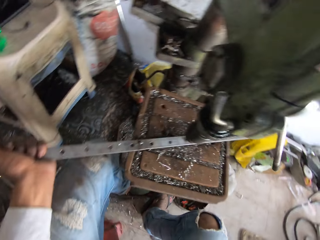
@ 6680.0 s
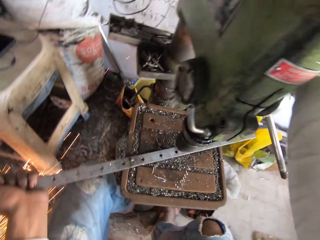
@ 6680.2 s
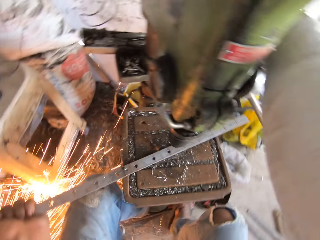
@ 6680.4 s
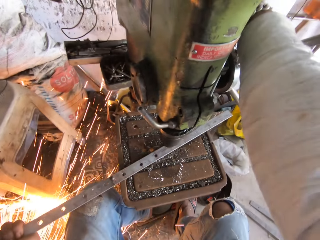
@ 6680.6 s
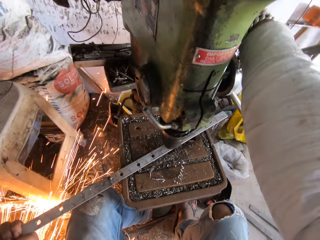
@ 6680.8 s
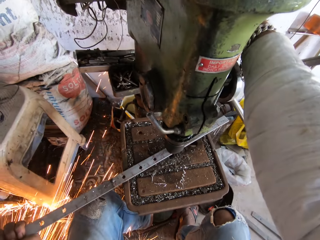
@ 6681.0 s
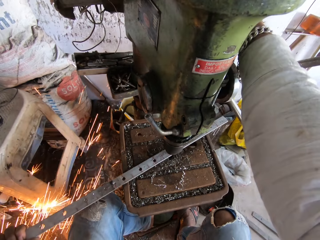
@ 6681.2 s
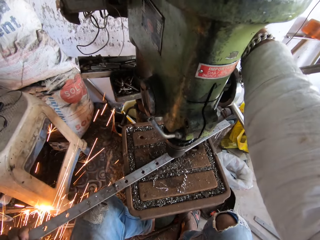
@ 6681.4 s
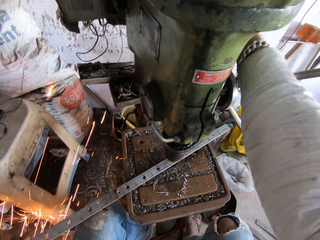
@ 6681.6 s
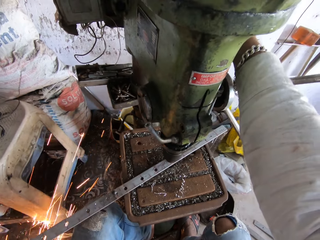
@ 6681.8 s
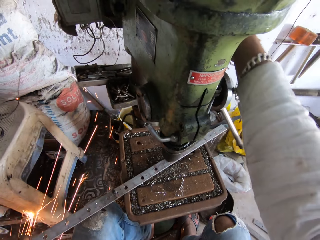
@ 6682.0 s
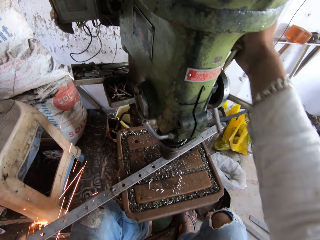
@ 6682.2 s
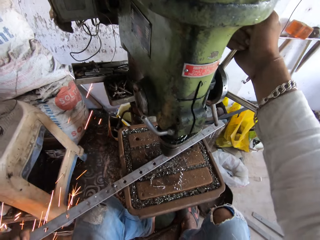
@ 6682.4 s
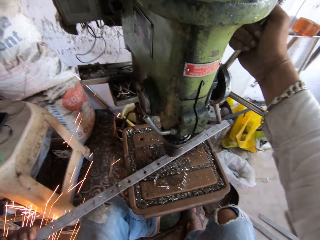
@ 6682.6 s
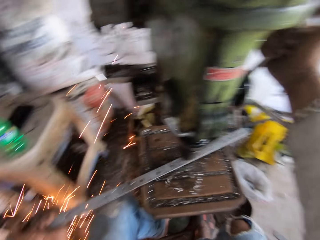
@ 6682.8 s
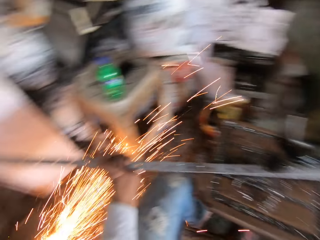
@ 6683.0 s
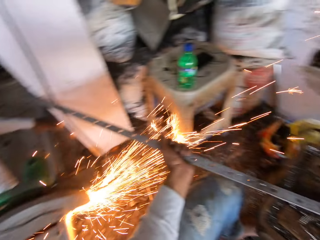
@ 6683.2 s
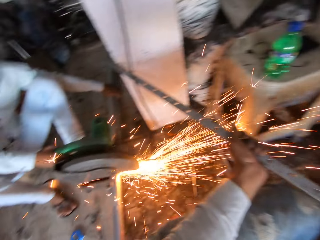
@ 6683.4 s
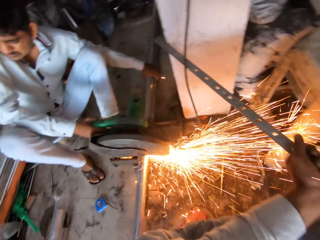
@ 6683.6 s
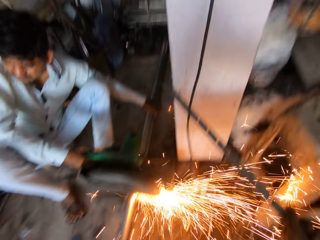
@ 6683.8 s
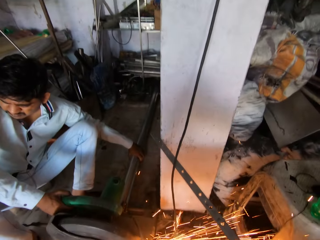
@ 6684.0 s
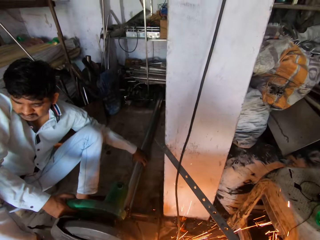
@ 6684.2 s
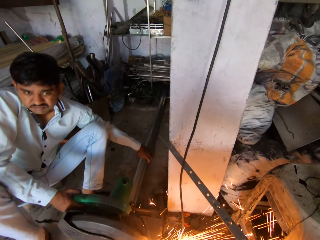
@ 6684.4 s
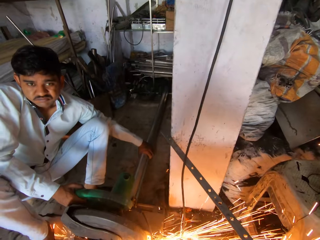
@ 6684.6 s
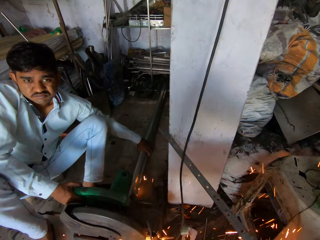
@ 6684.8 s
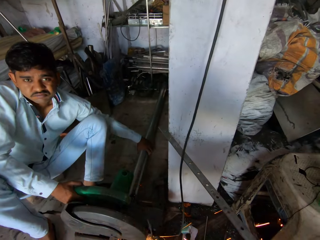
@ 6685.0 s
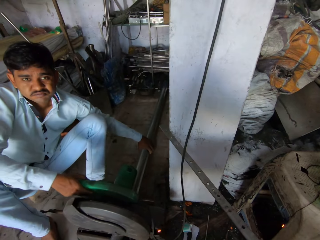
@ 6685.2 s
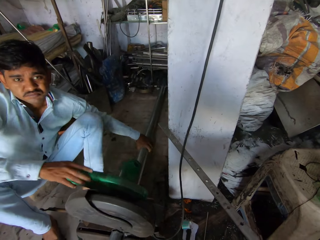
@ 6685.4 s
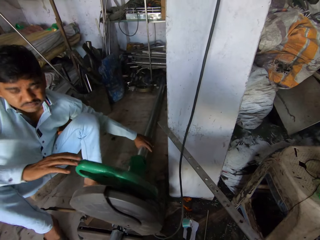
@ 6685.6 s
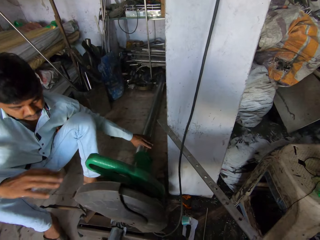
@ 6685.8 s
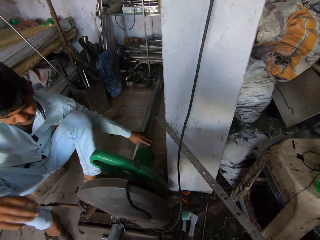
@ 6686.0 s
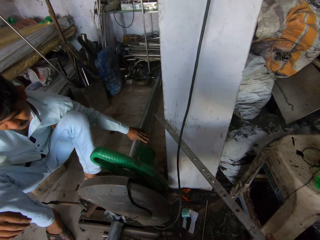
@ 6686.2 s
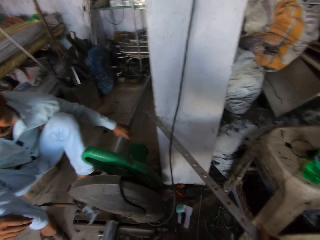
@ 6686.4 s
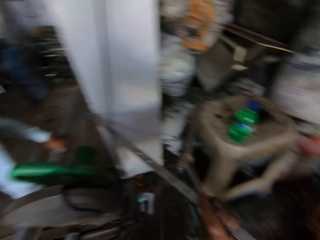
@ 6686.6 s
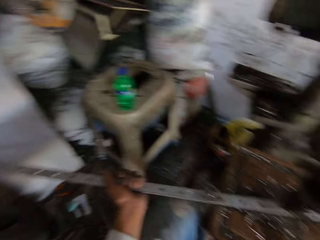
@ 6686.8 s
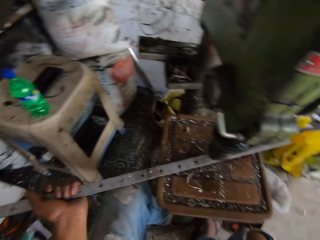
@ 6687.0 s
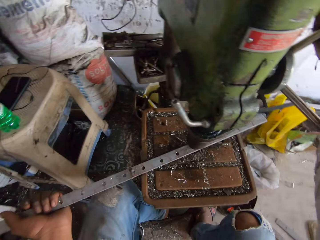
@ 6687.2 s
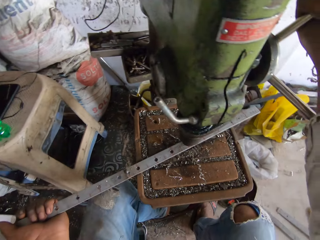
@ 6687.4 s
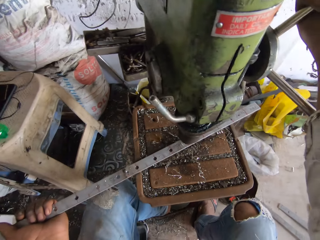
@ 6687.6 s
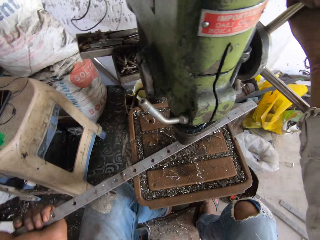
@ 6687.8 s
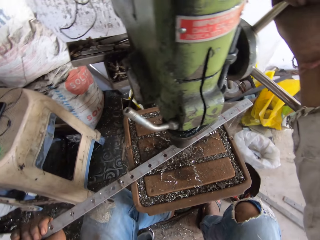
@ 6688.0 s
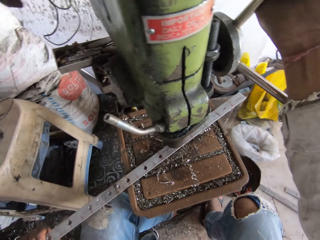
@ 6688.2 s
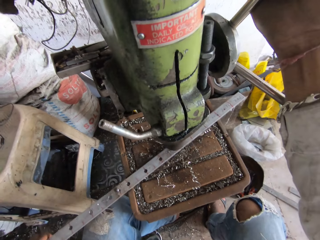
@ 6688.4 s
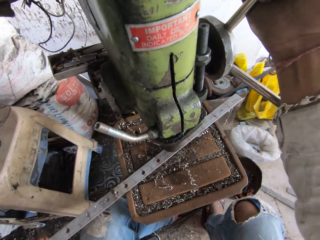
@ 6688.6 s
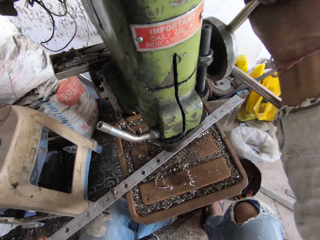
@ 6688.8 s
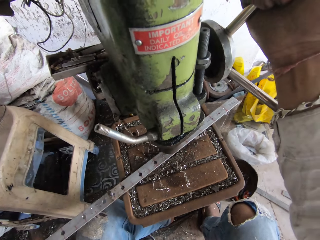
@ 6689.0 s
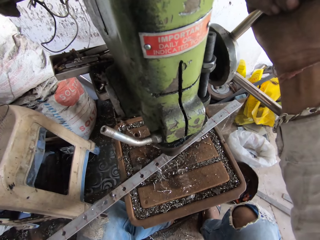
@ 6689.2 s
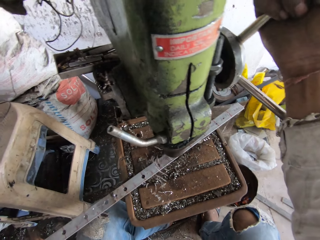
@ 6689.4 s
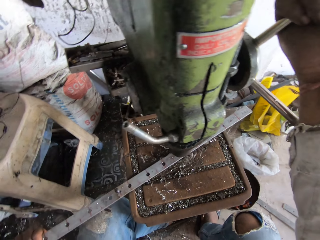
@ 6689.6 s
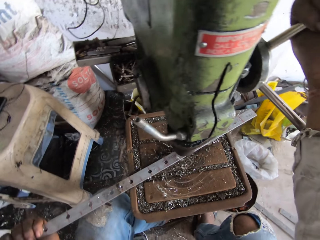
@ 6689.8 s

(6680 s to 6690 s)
The camera wearer moves the metal. They adjust the drilling machine. They rotate the handle of the sheet metal punching machine. They drill a hole in the metal with the sheet metal punching machine. They look around. They look at a man. They drill a hole in the metal.

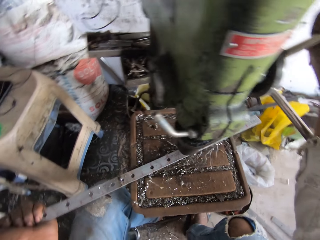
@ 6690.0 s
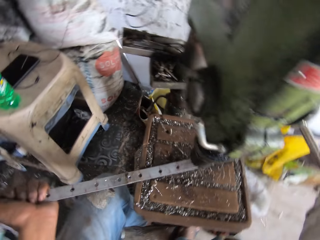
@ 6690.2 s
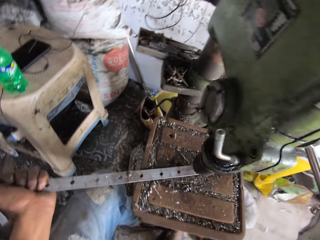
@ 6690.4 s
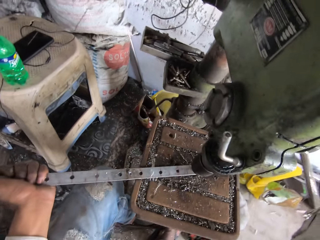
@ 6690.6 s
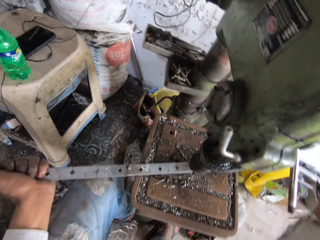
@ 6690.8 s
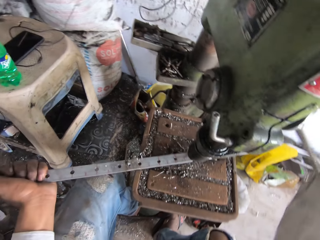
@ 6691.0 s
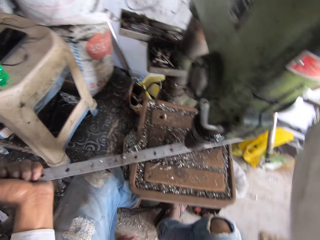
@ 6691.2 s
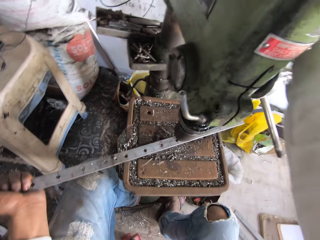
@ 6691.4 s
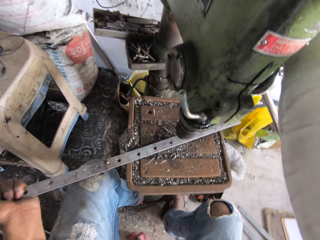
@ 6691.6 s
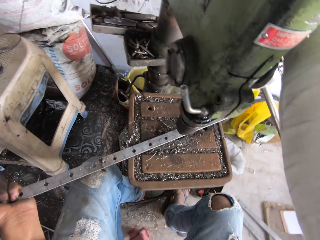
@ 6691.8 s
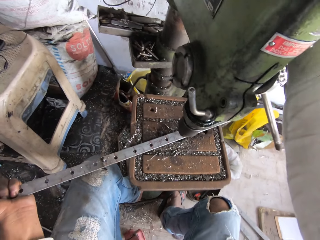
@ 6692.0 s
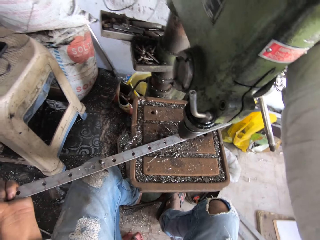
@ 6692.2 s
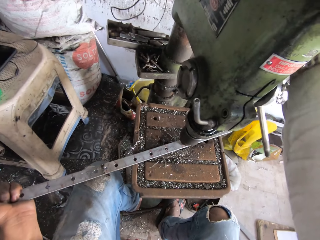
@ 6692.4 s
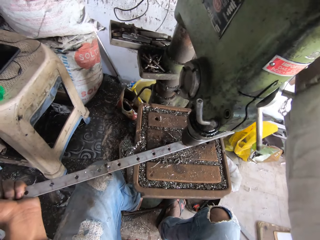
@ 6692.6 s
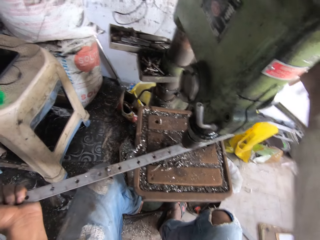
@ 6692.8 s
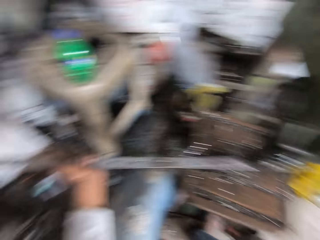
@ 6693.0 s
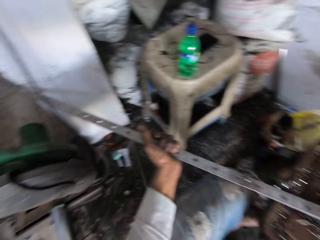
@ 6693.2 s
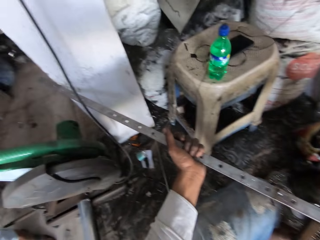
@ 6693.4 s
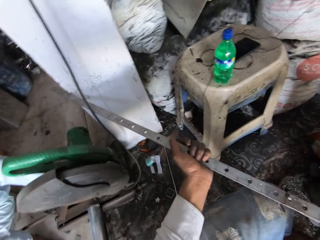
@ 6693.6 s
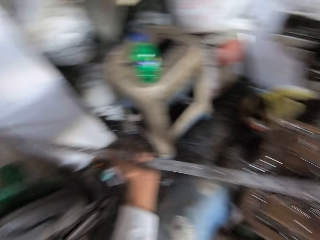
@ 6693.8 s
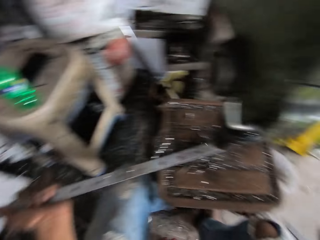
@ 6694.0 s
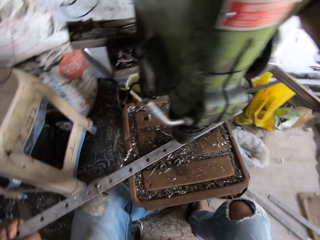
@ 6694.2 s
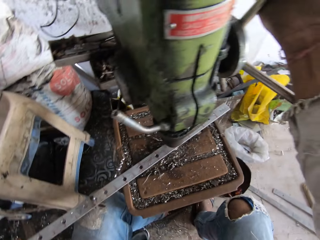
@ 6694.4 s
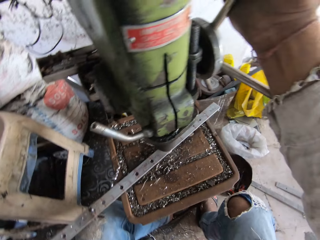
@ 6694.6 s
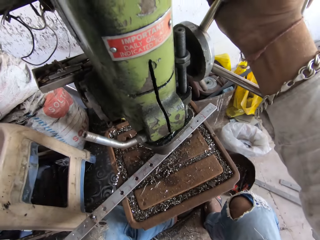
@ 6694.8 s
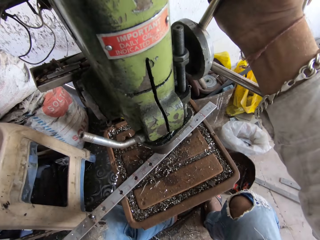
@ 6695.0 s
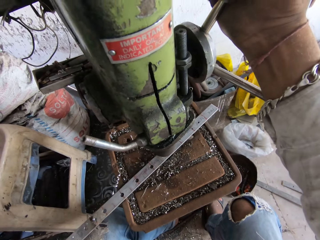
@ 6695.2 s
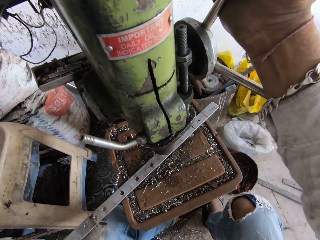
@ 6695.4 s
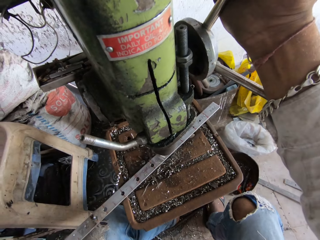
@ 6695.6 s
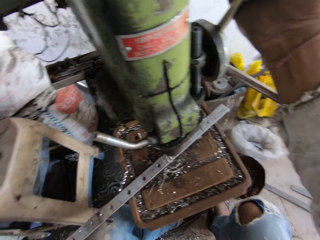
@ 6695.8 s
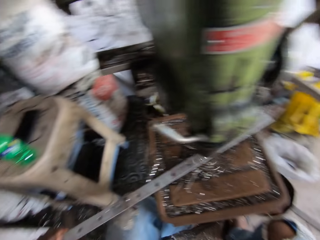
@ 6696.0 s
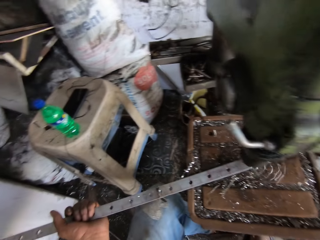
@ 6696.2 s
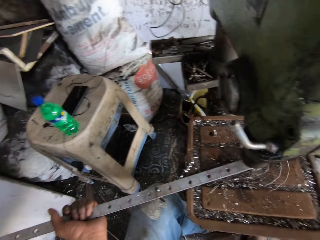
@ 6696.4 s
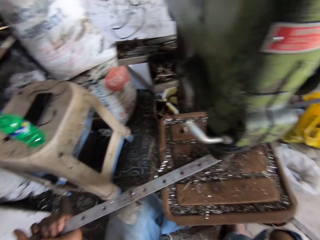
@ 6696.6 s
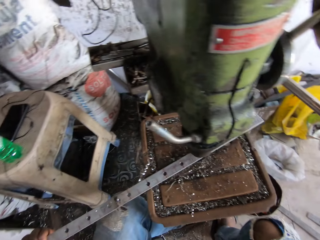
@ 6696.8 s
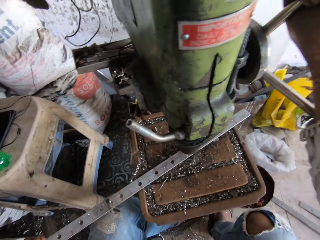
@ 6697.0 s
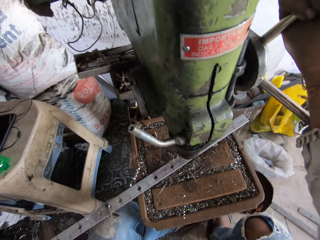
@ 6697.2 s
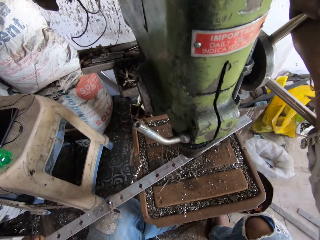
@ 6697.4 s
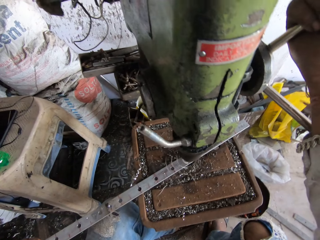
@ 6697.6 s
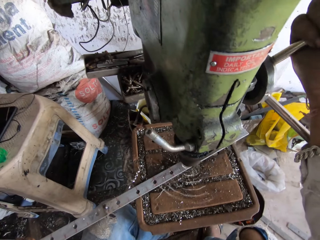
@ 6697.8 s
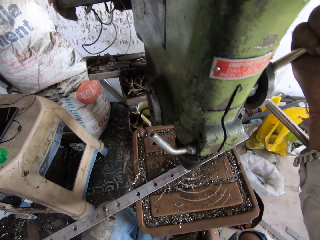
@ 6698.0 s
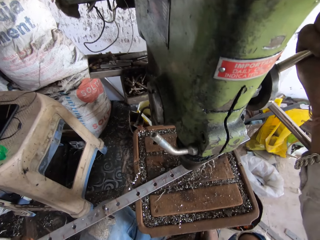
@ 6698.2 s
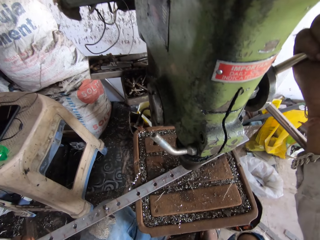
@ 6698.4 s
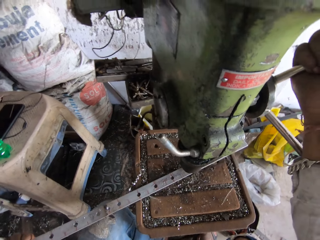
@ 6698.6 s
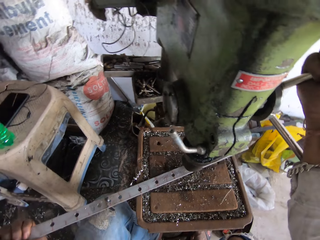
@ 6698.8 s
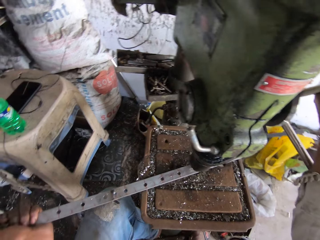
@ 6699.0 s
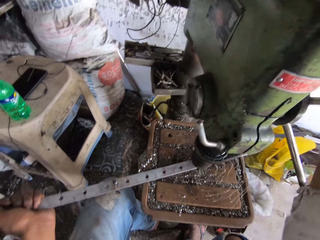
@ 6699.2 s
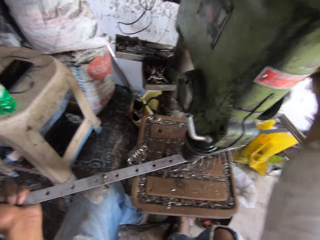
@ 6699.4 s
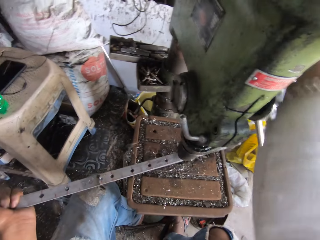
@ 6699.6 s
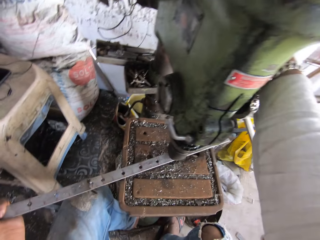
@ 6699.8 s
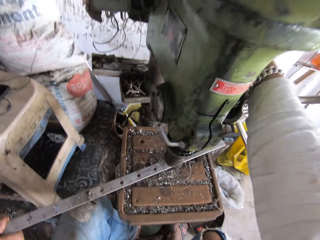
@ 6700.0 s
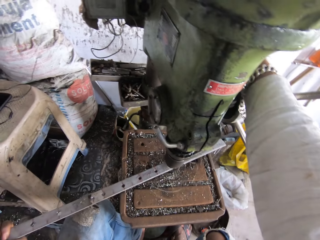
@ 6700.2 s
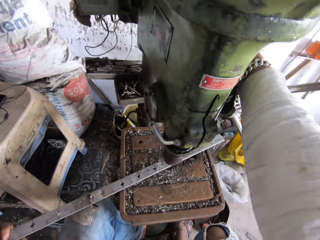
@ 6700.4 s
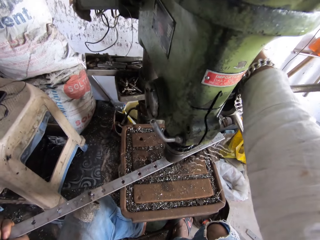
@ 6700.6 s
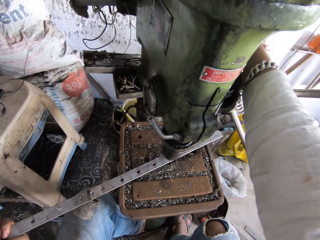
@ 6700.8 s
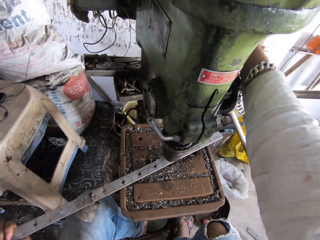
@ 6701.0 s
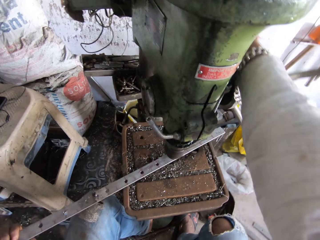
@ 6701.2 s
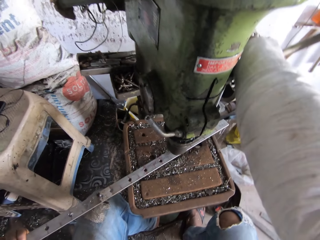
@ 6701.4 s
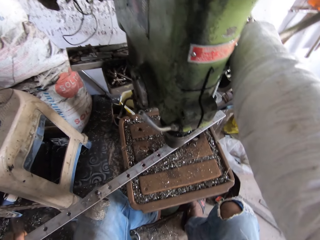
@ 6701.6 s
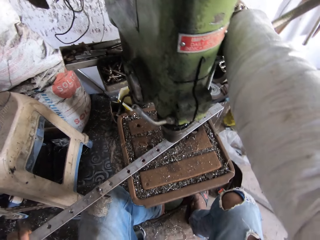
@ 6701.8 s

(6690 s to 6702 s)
The camera wearer rotates the handle of the sheet metal punching machine. They move the metal sheet. They drill a hole in the metal. They adjust the drilling machine. They look around. They drill a hole in the metal with the sheet metal punching machine. They adjust the drilling machine. They rotate the handle of the sheet metal punching machine.
